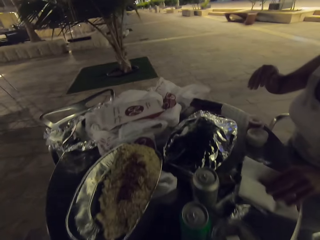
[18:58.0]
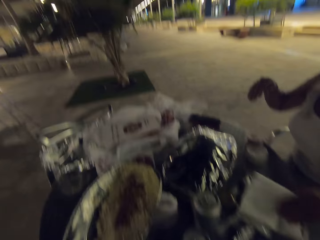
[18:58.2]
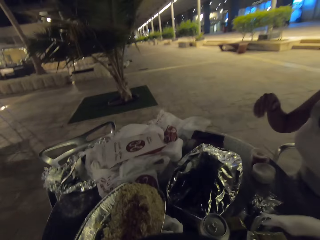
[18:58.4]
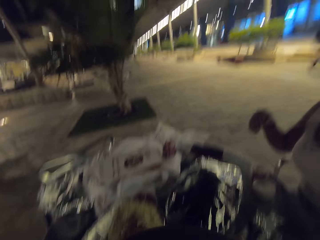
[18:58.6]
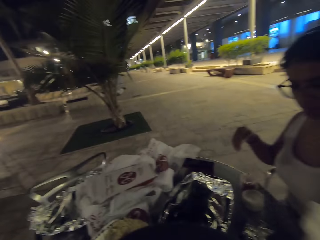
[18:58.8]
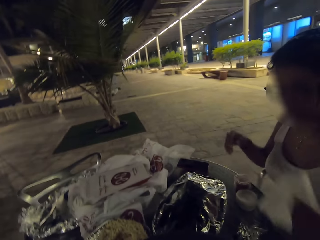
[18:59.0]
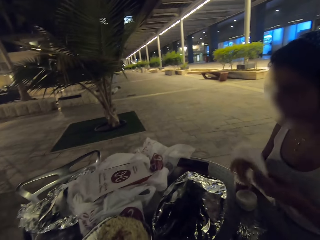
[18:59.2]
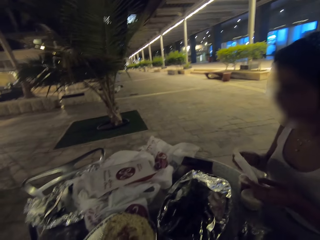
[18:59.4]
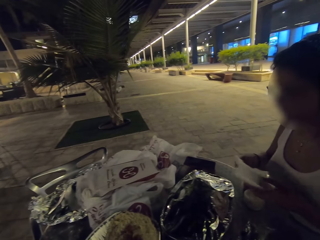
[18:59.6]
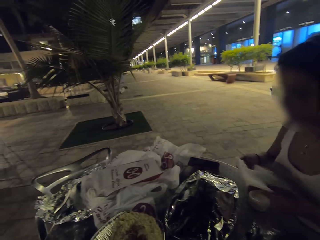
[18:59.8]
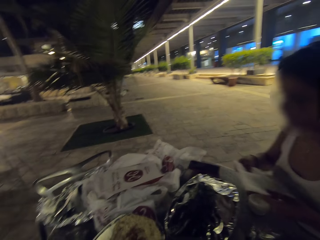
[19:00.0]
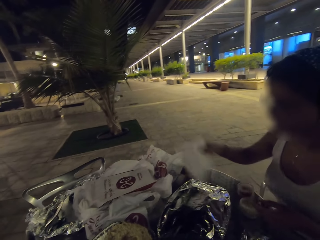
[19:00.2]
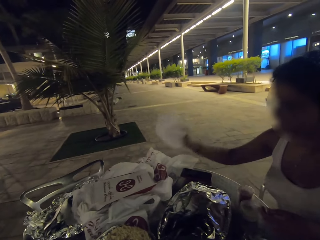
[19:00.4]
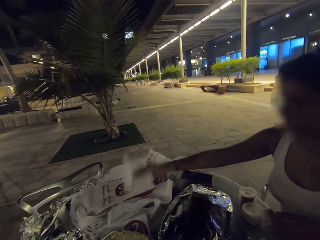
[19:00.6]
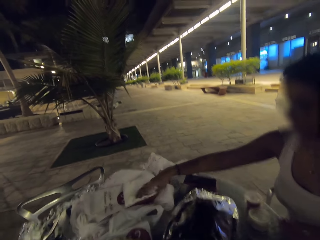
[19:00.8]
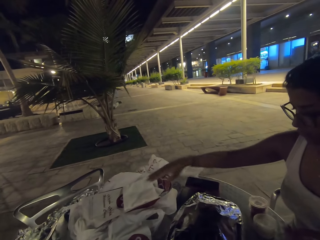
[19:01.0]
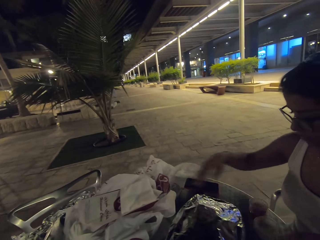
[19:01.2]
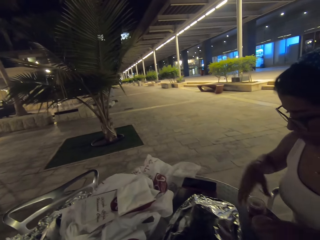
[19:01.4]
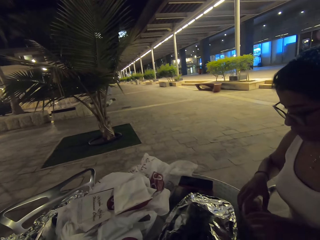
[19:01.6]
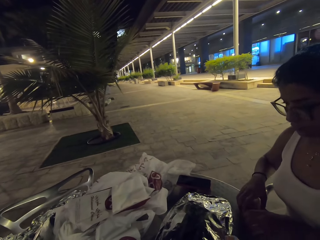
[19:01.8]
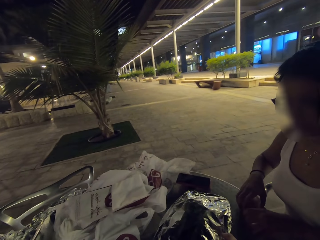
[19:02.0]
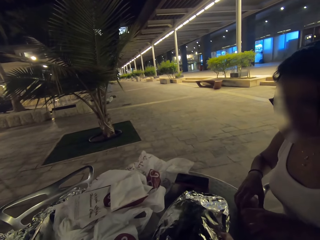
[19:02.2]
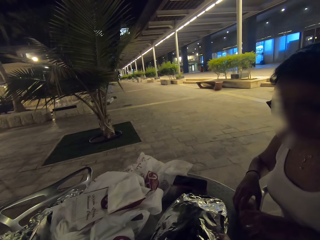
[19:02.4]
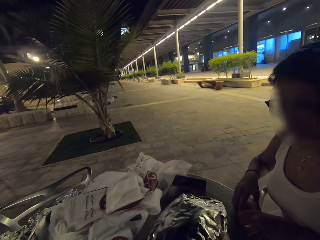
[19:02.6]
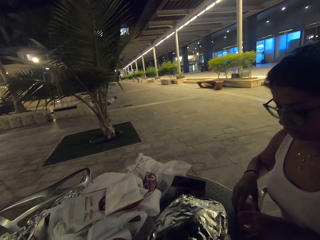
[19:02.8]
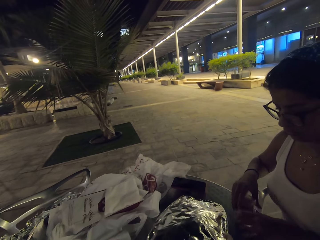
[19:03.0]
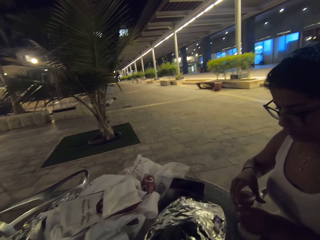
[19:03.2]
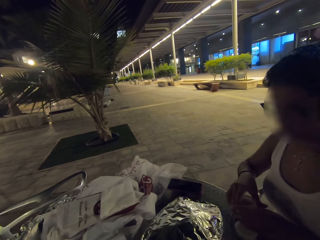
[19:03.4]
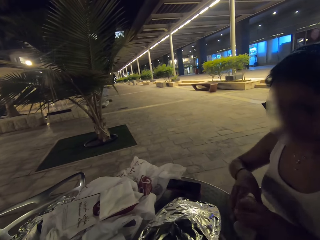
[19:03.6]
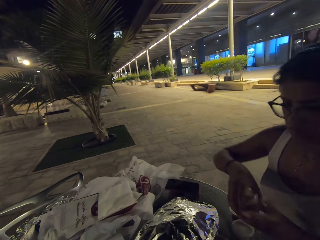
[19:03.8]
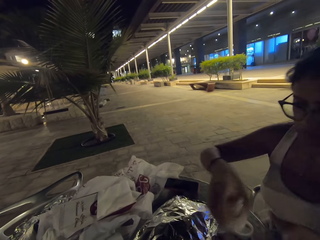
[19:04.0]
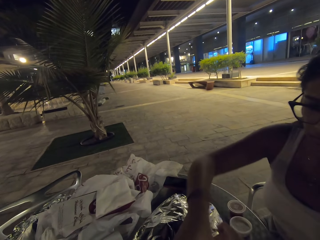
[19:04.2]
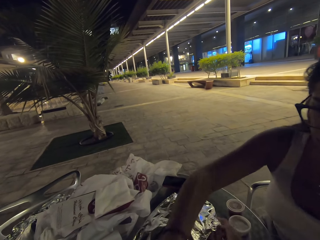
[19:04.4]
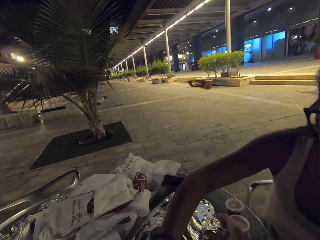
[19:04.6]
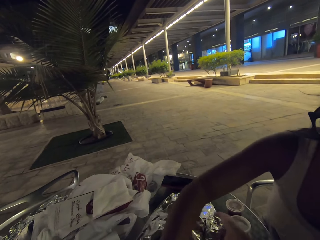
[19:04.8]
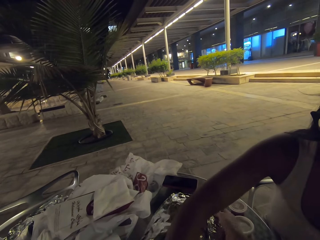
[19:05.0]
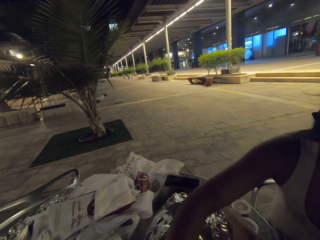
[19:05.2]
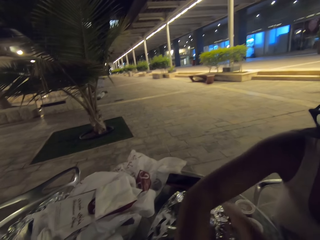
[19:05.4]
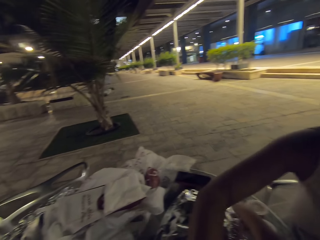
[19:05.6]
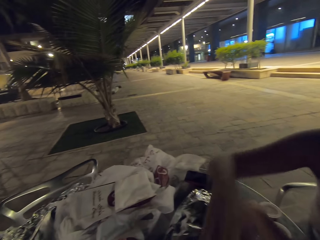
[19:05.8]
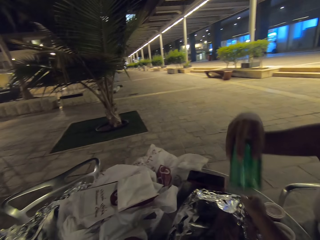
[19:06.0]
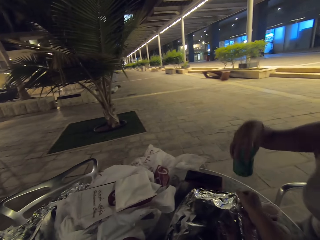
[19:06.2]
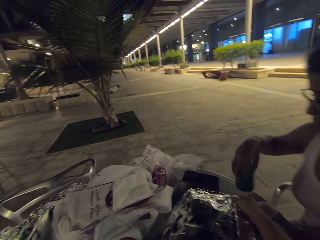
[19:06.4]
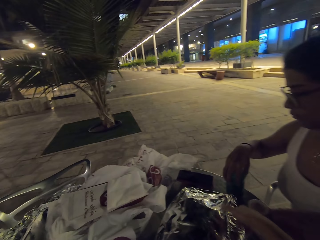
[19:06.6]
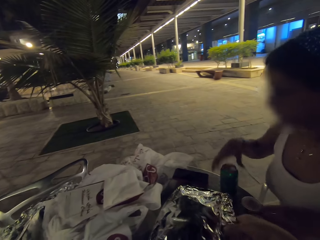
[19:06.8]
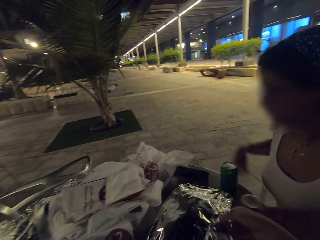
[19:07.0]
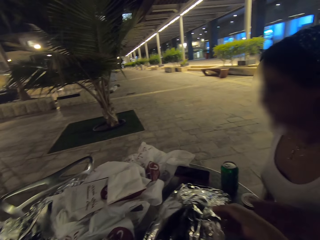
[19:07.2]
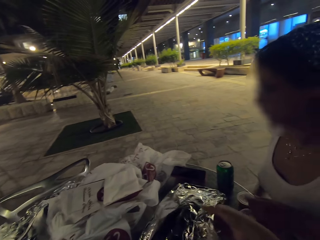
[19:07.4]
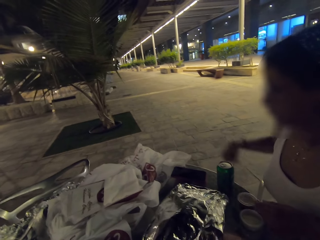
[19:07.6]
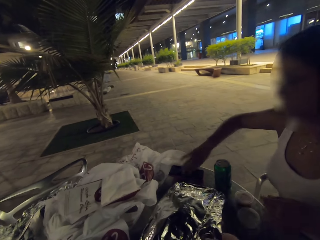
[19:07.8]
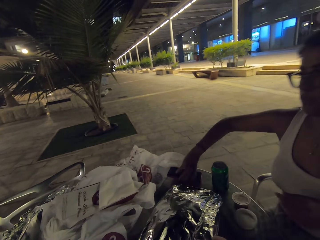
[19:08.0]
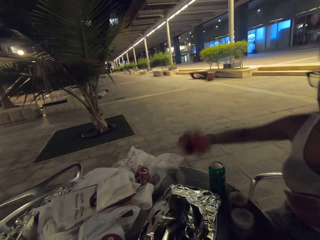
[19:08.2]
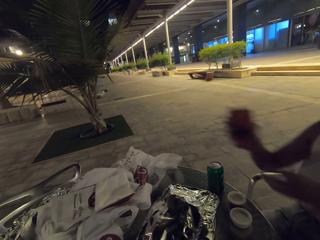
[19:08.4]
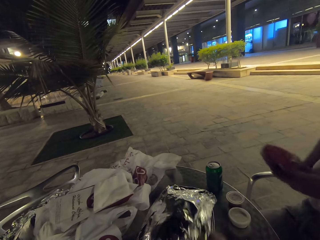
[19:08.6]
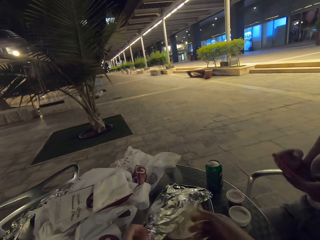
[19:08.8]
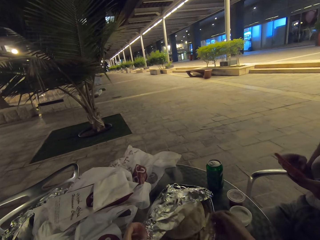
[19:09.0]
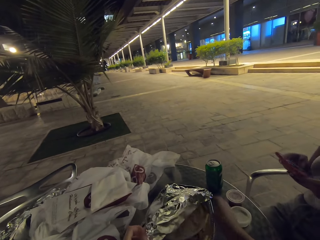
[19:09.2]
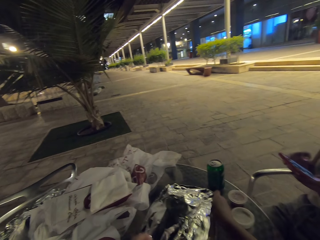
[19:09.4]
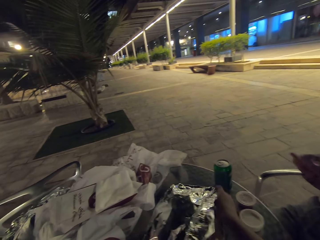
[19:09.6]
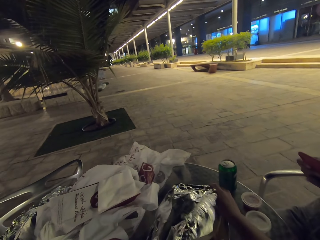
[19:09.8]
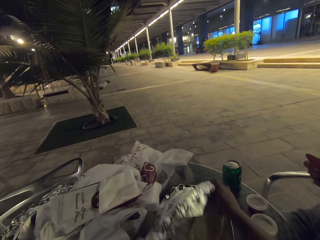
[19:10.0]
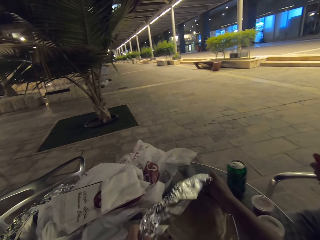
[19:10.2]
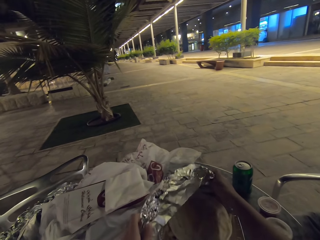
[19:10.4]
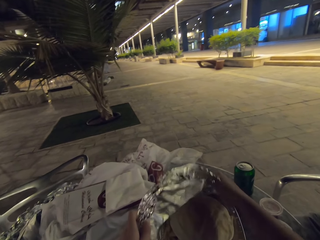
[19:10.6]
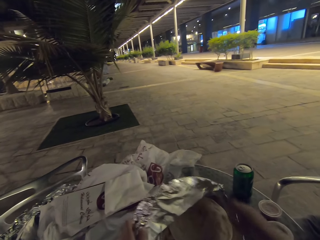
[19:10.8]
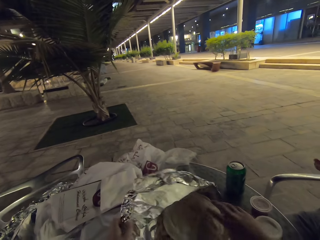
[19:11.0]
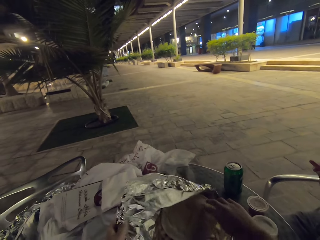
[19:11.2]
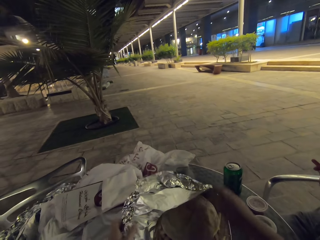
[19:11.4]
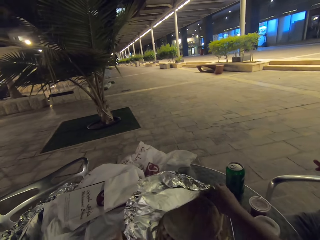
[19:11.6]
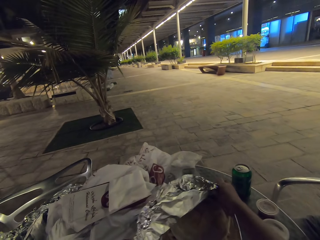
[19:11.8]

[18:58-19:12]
The camera wearer opens the foil in the dish. The woman picks up her phone. She scrolls the phone.

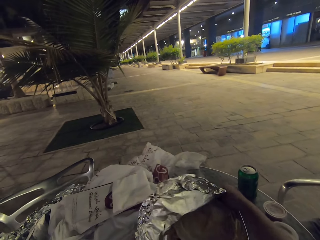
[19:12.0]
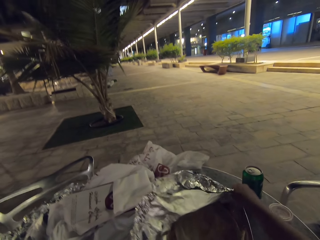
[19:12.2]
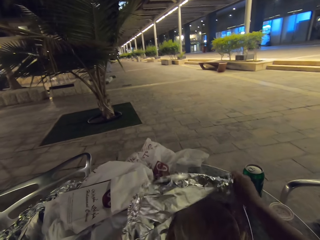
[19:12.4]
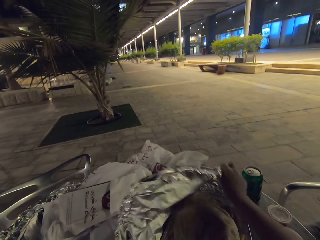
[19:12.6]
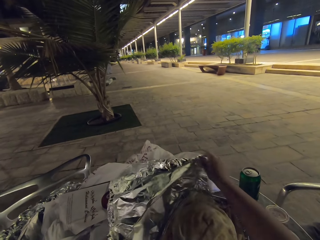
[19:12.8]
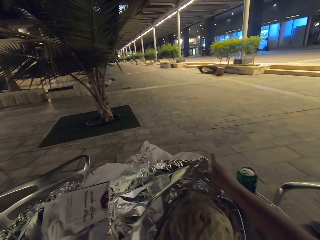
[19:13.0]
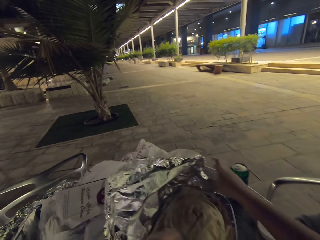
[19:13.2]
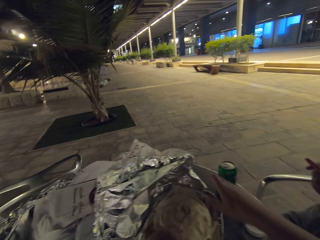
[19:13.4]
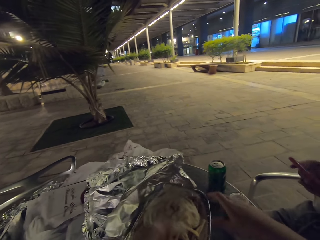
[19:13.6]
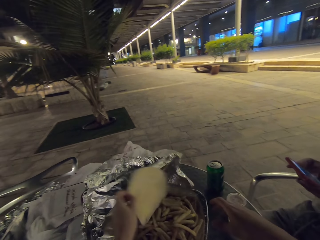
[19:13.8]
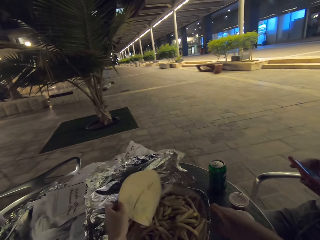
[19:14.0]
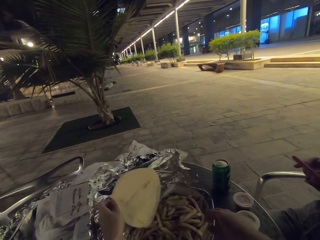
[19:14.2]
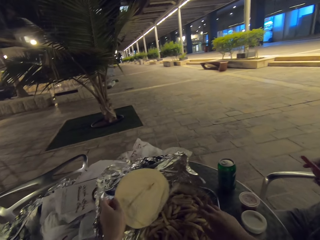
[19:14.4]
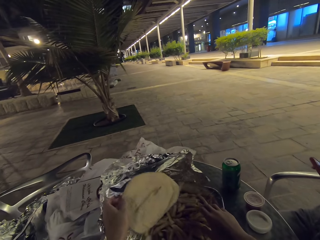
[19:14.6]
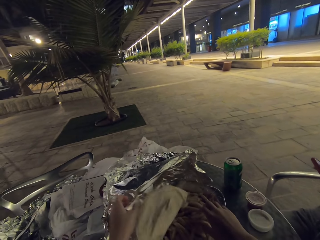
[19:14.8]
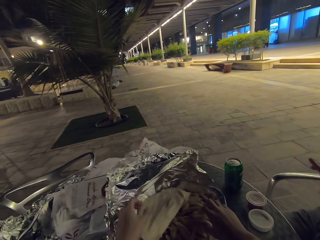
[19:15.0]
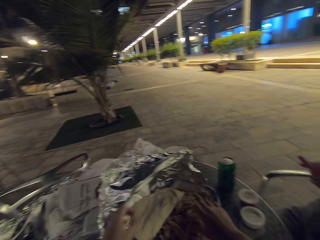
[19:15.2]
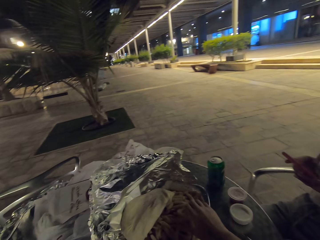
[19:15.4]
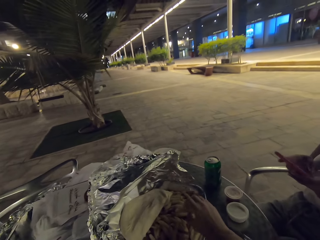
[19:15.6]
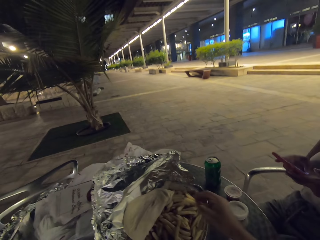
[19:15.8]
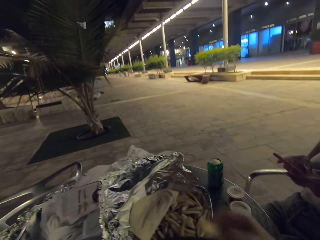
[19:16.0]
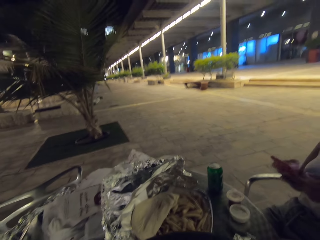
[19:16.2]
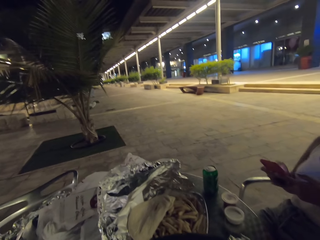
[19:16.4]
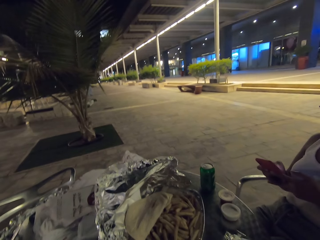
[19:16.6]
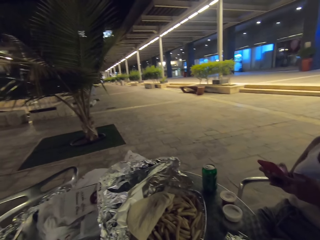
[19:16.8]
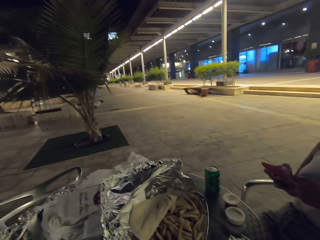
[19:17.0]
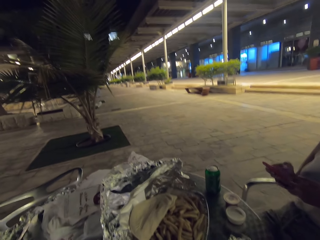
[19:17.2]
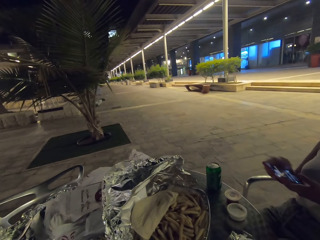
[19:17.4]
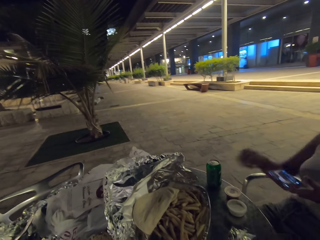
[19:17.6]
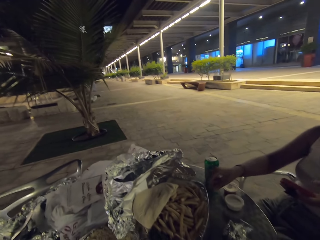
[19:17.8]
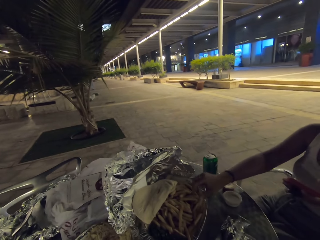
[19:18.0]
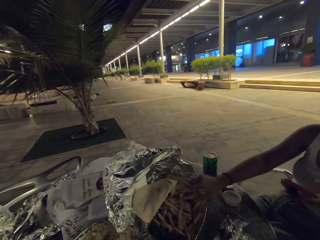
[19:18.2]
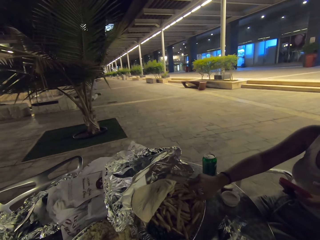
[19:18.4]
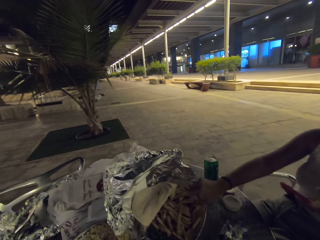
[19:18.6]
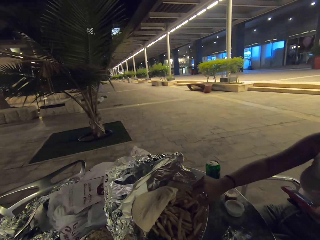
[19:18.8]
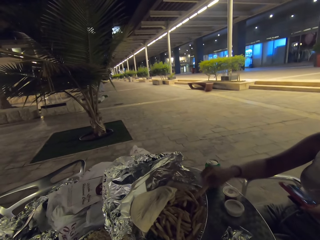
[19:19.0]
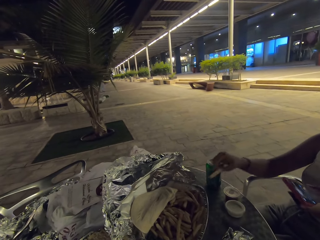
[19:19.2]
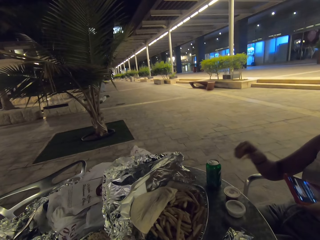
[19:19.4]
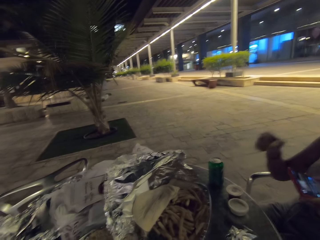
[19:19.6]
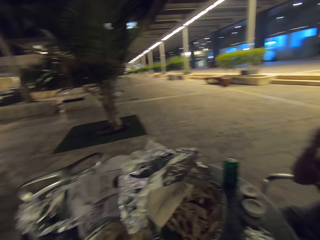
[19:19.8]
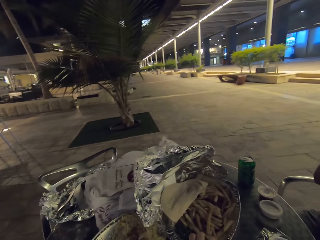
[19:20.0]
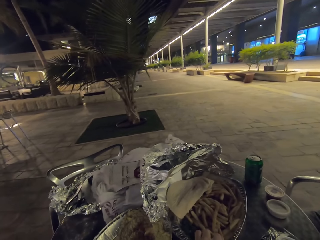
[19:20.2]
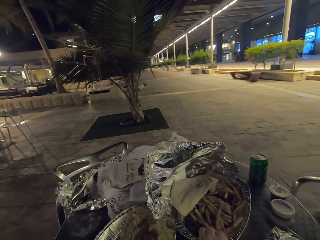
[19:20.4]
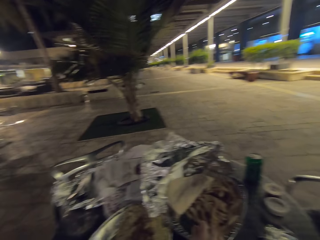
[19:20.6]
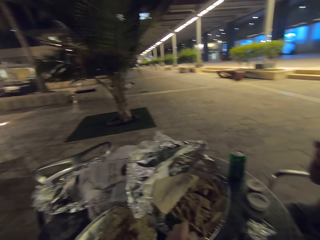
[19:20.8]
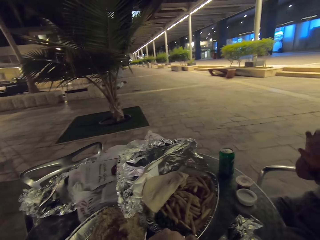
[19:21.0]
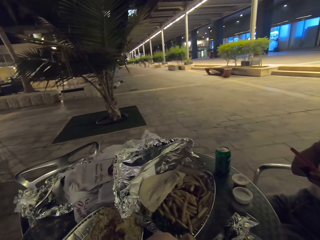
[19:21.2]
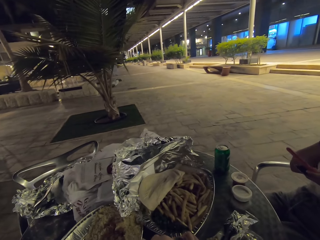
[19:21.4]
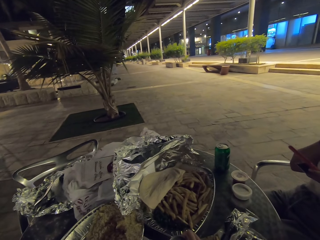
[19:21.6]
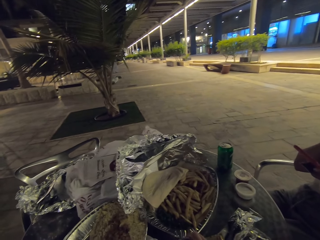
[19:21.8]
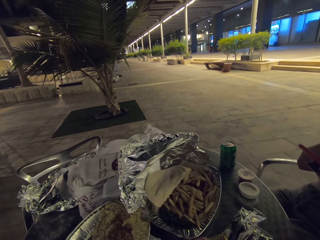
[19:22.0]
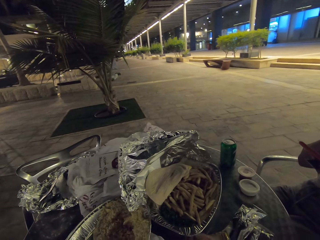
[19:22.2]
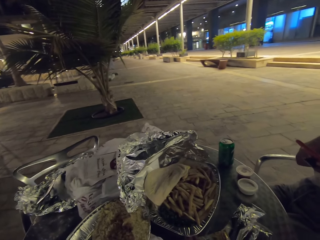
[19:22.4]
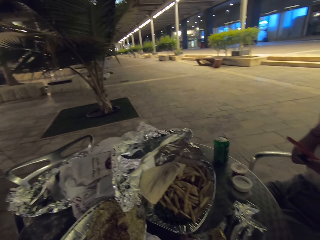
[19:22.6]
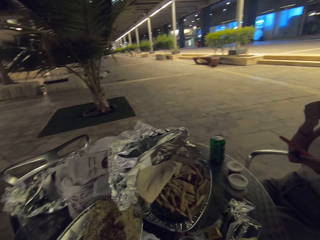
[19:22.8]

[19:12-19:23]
The camera wearer removes the foil paper from the food. They eat some French fries on the table. The woman eats some French fries.
